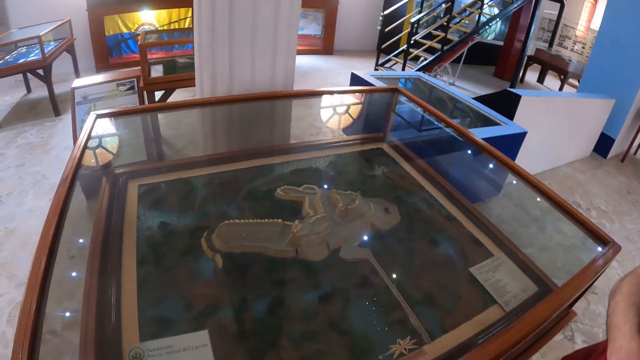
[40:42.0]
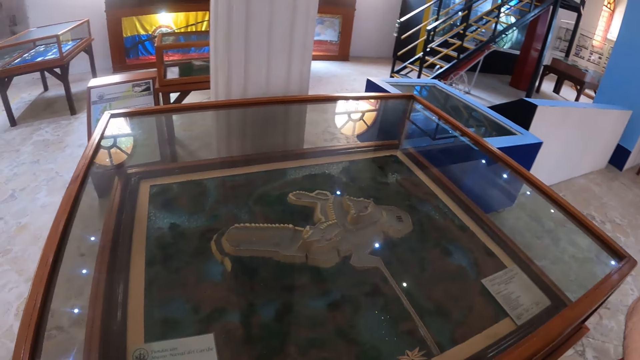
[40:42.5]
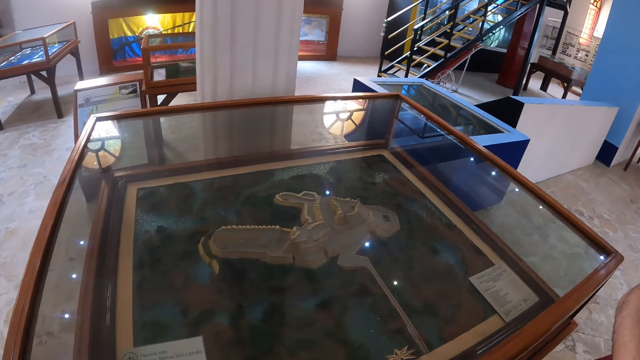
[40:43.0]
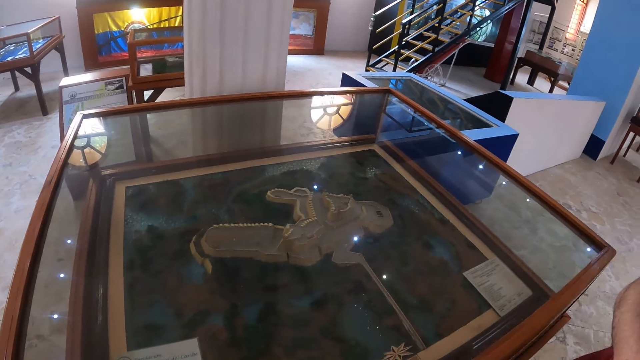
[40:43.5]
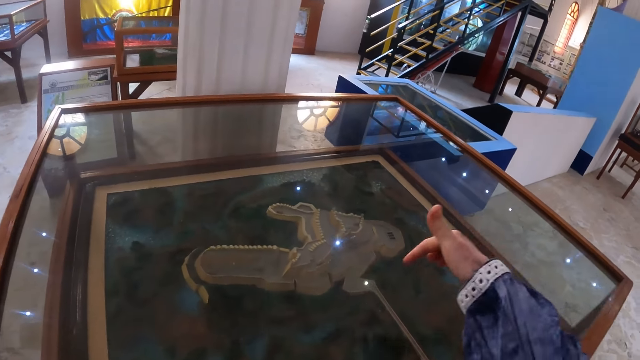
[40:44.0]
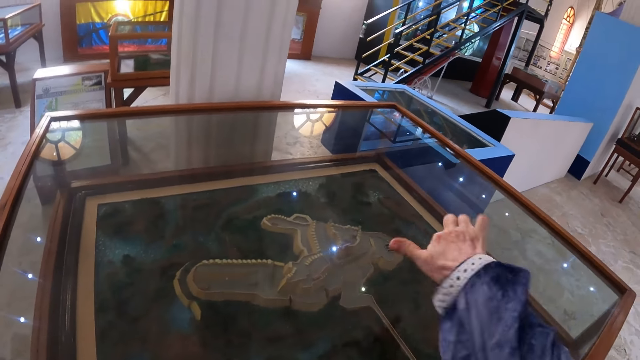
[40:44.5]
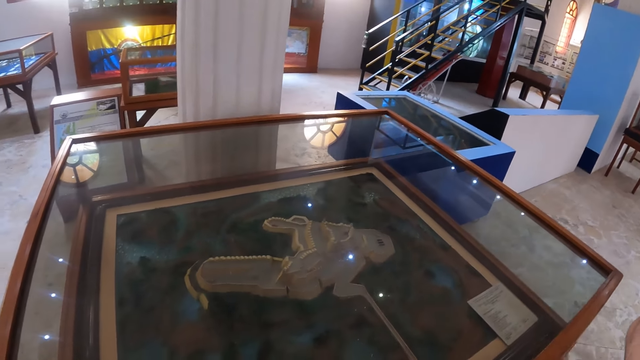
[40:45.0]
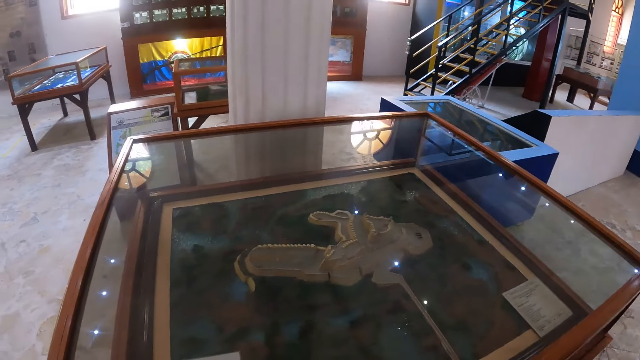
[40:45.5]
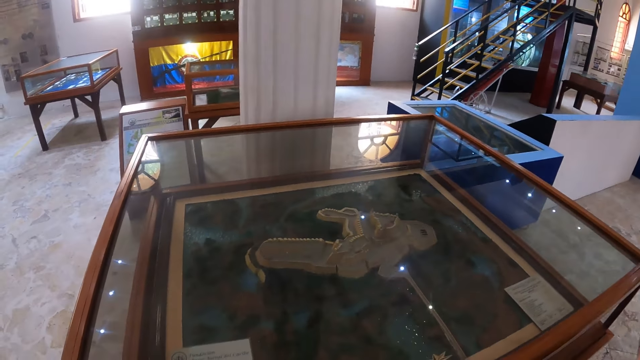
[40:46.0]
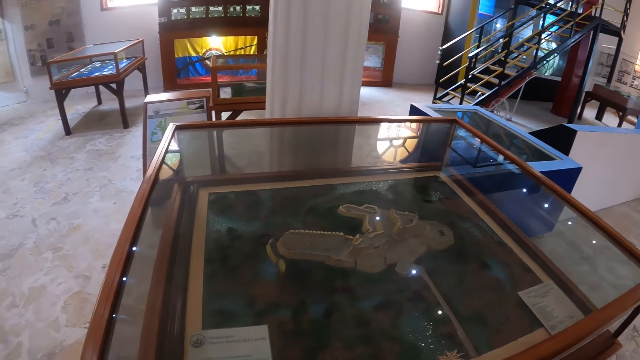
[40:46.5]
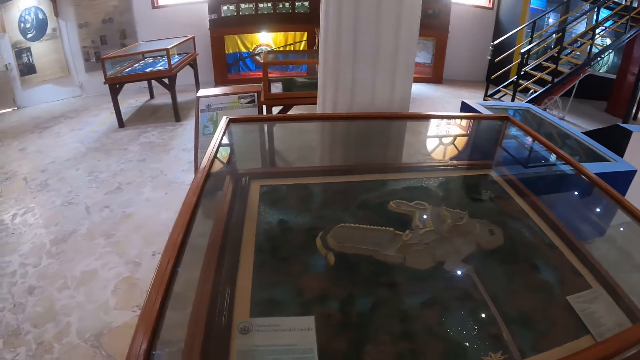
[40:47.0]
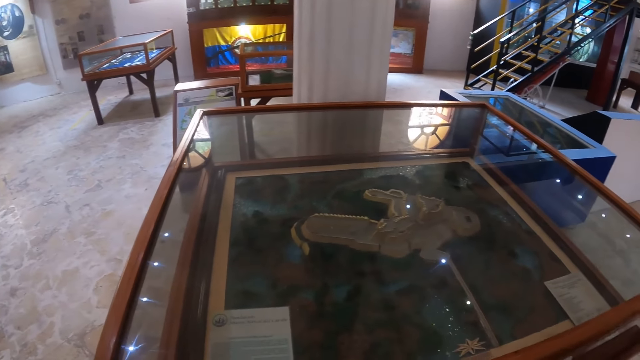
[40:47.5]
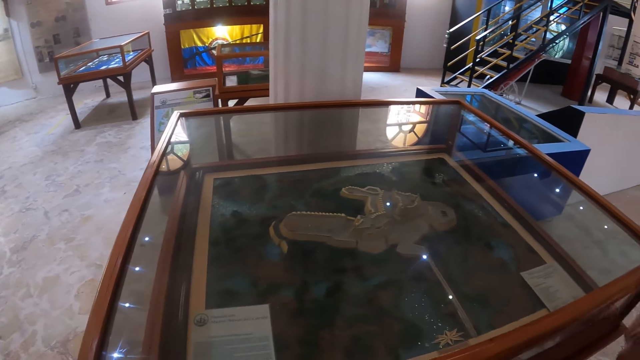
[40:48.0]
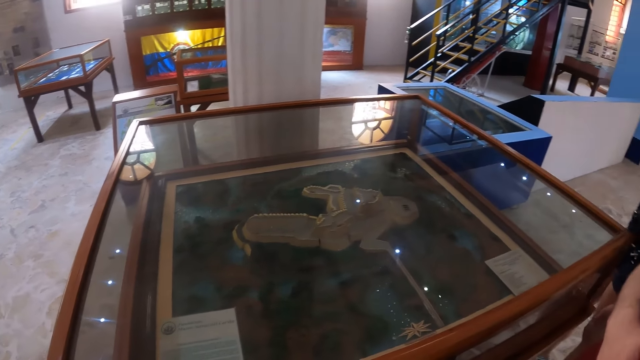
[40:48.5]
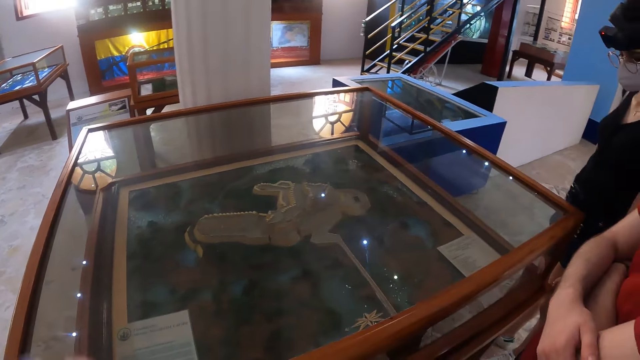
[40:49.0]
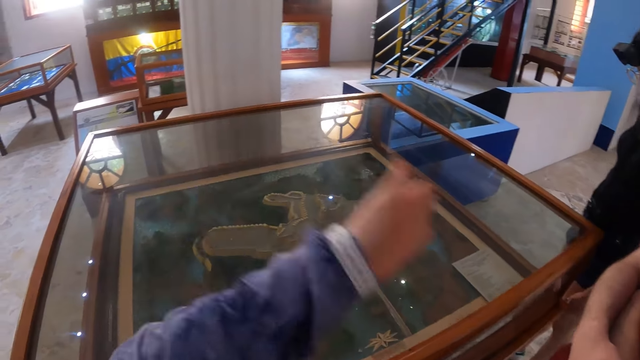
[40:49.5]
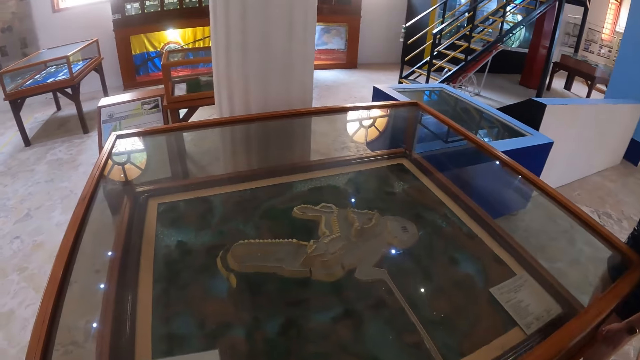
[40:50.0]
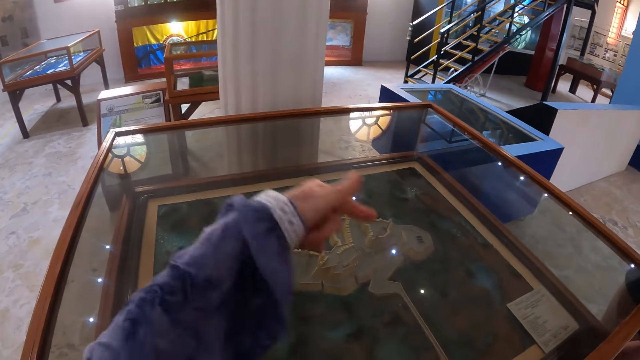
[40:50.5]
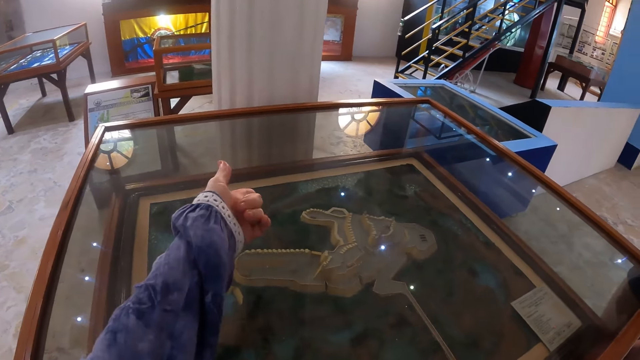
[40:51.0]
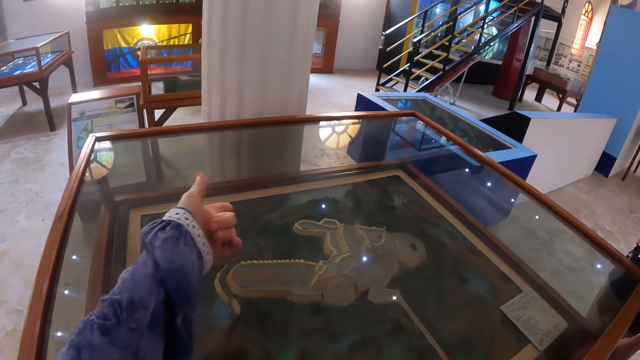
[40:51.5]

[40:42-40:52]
The camera wearer looks at the sculpture. They point at the sculpture with the right hand. A person walks in towards the table.

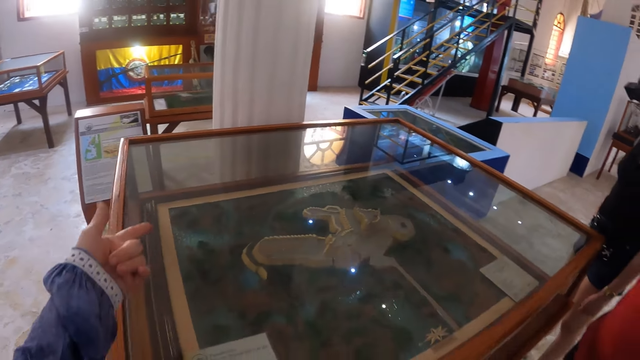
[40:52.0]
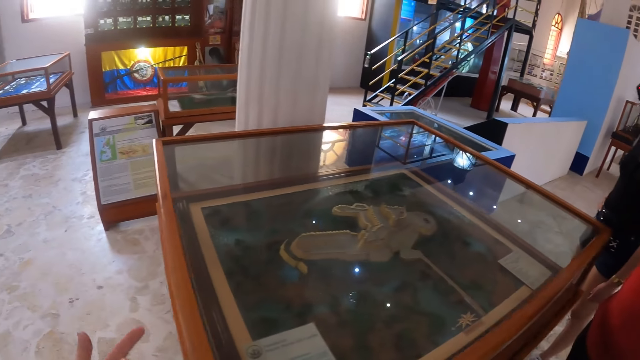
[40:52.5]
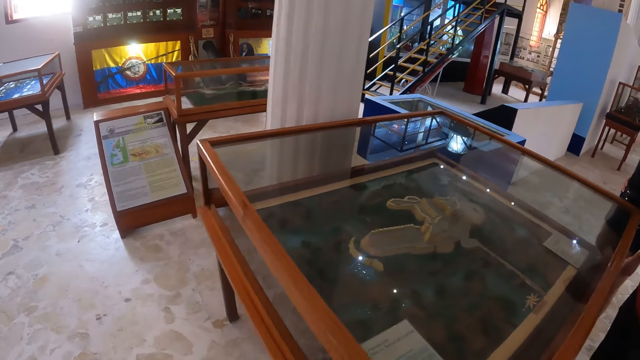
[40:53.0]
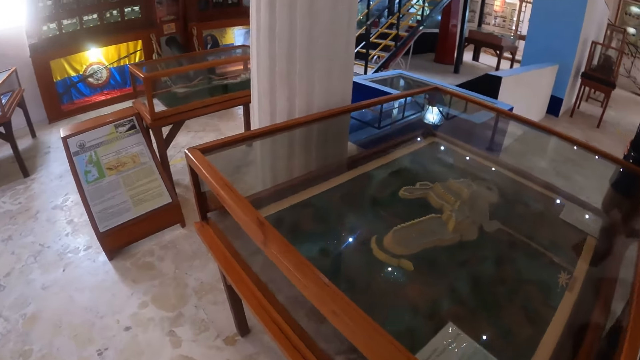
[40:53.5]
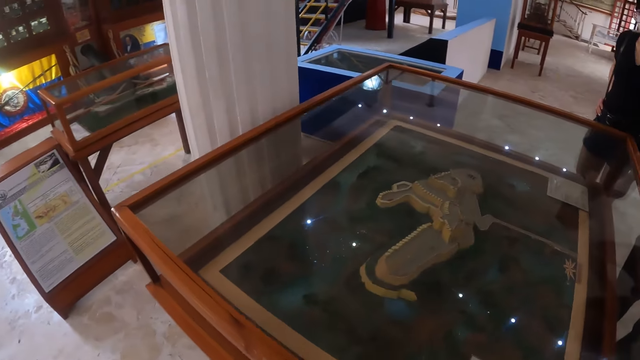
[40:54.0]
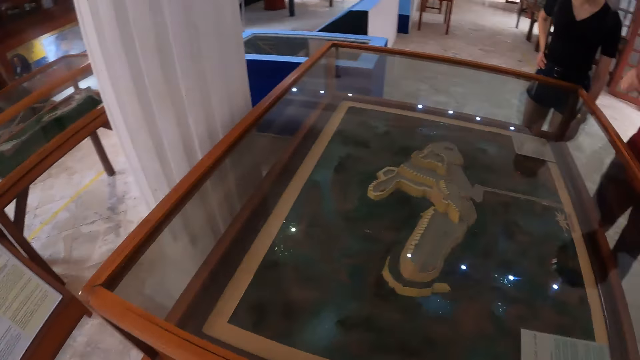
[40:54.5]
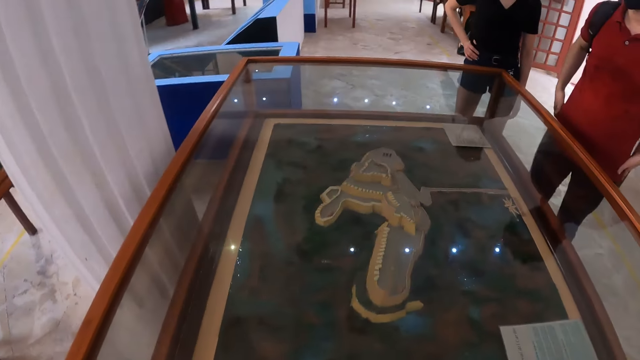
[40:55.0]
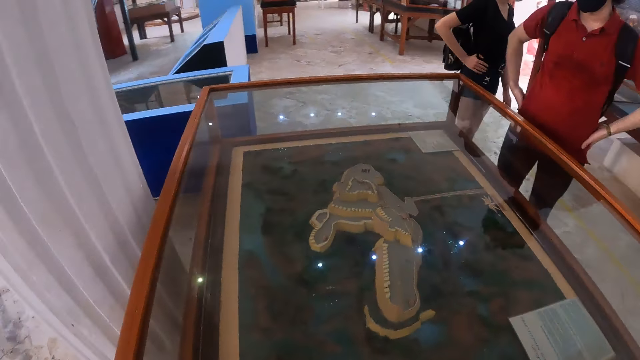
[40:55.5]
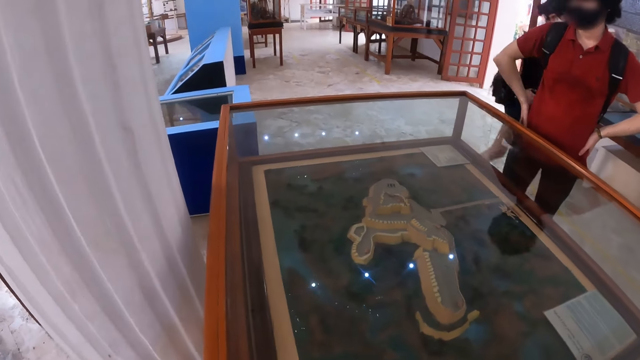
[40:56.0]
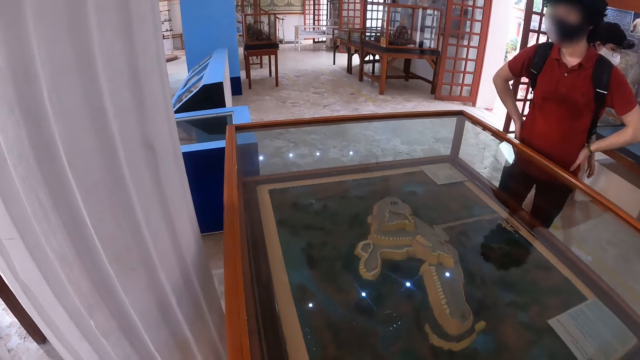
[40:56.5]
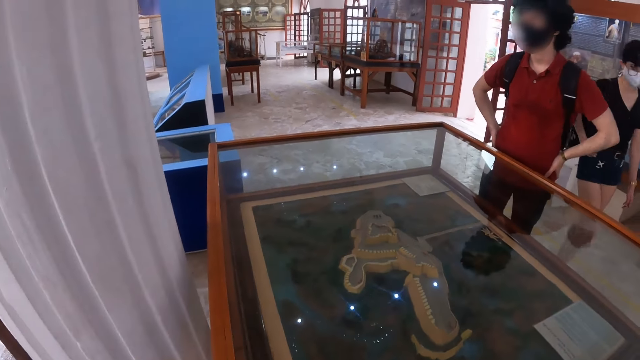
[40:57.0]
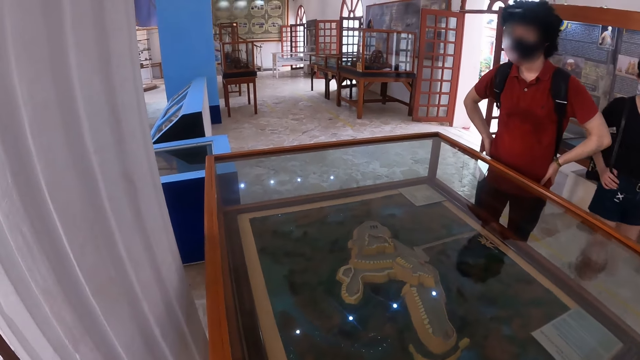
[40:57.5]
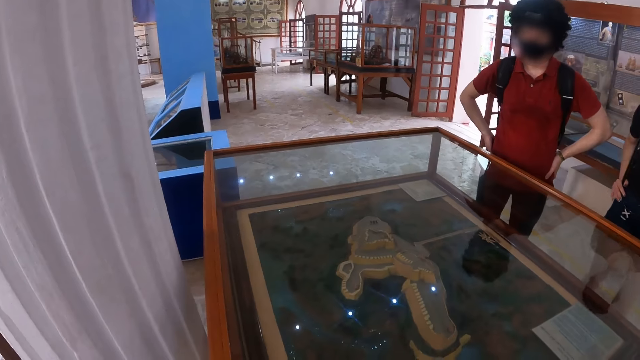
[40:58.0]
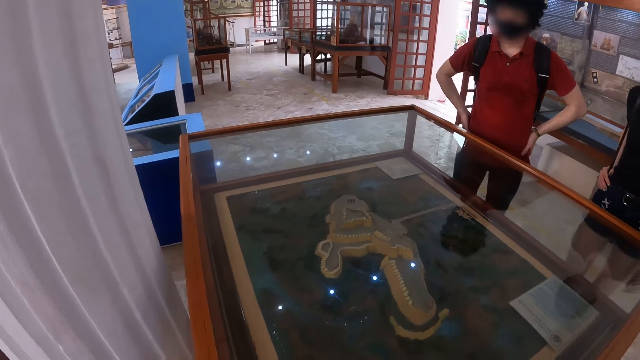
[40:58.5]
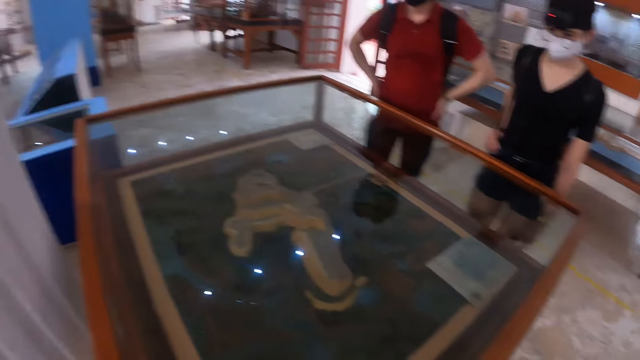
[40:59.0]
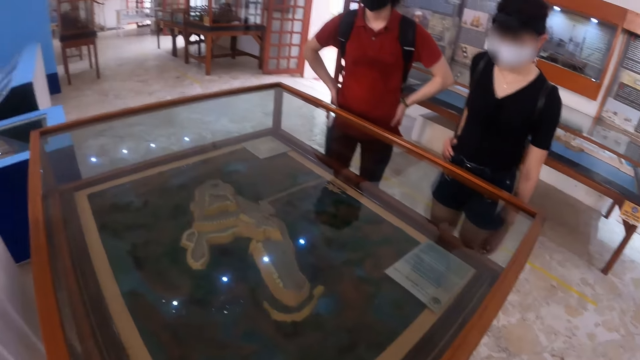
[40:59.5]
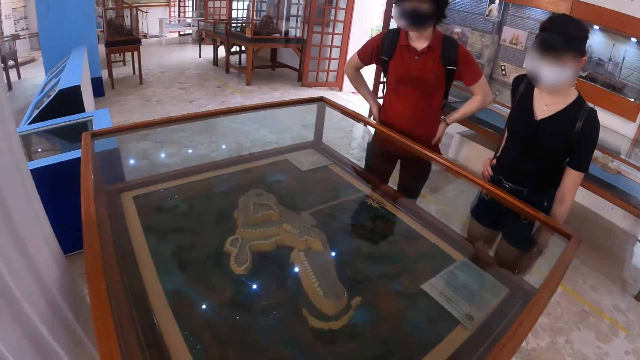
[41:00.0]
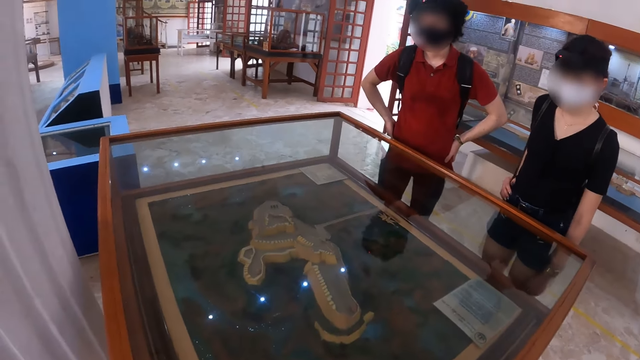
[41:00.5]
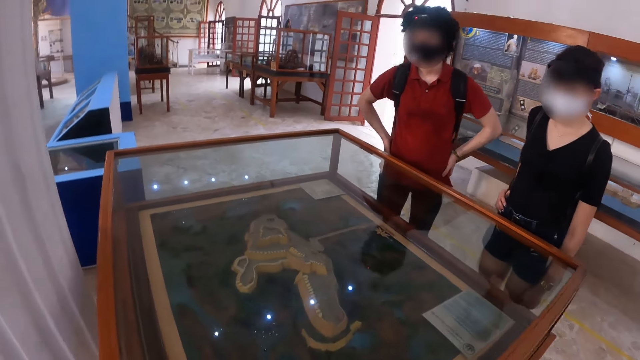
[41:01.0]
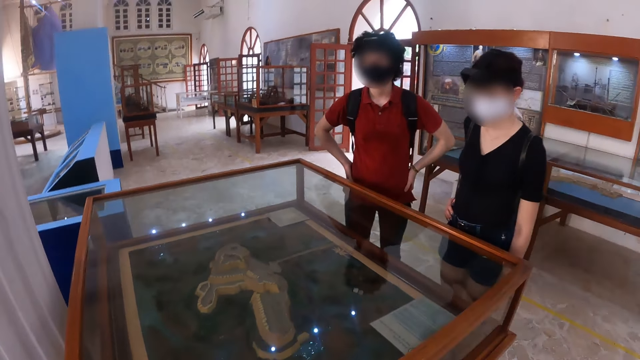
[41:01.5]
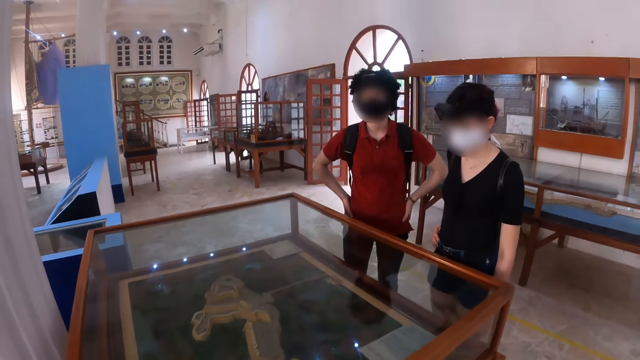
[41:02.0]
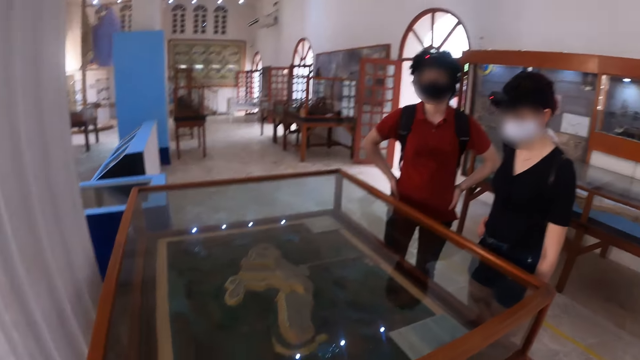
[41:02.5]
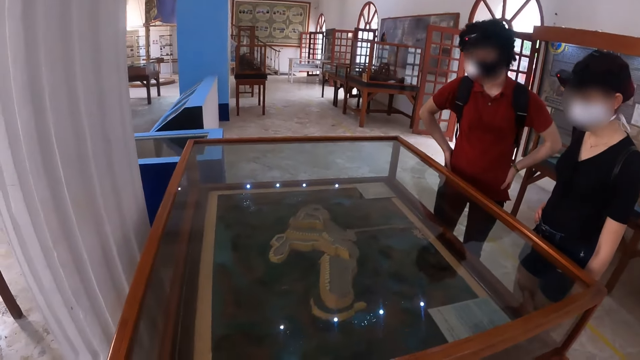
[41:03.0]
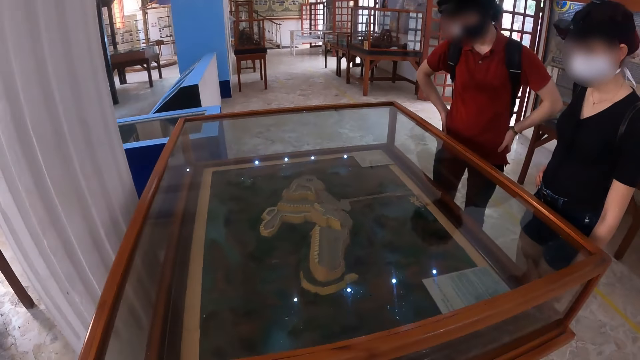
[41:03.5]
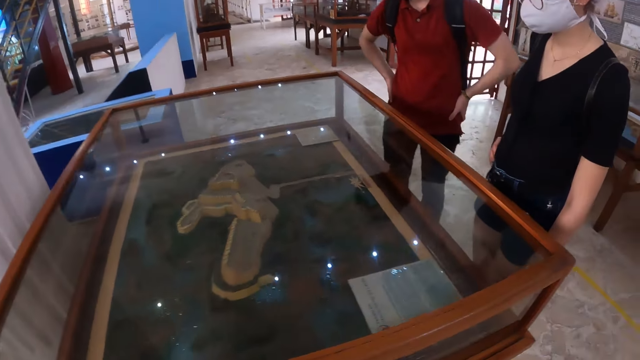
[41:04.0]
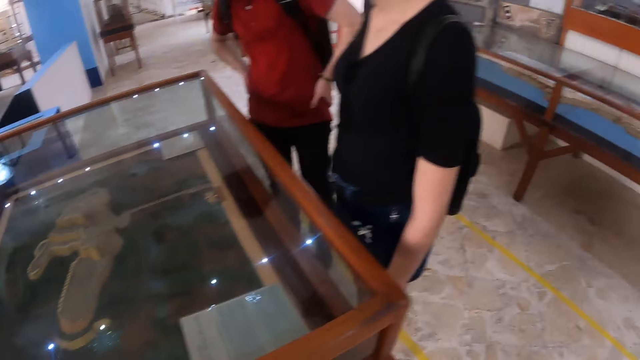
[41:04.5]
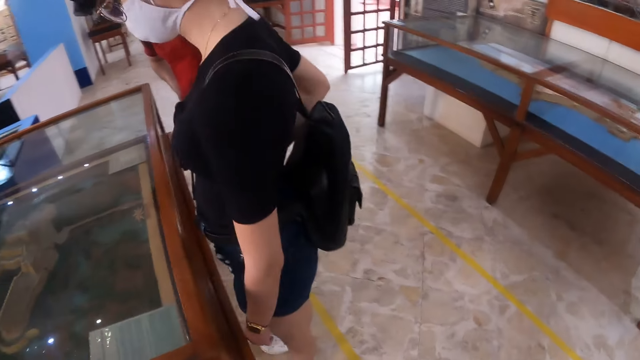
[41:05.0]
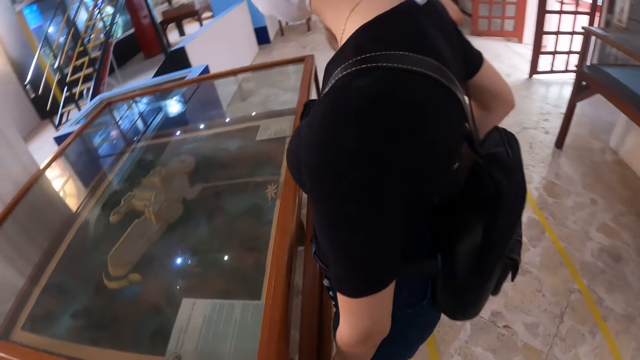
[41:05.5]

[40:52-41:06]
The camera wearer walks around the art in the room. A person walks in the room. Another person holds the waist. The camera wearer speaks with gestures to a man and a lady. They walk around the art.
